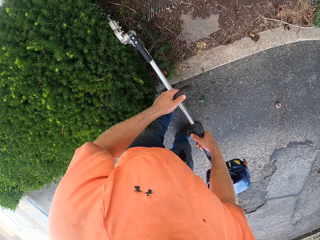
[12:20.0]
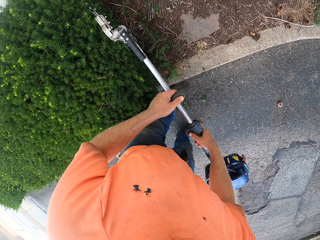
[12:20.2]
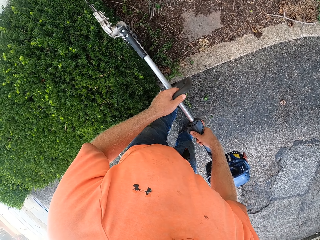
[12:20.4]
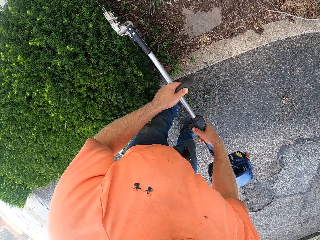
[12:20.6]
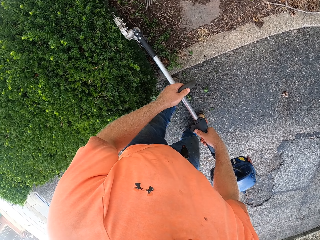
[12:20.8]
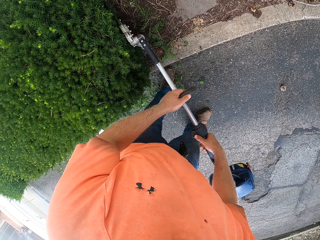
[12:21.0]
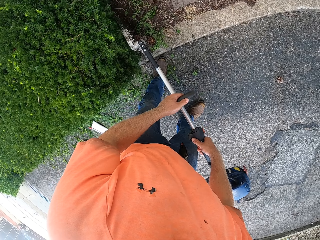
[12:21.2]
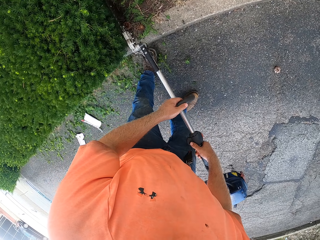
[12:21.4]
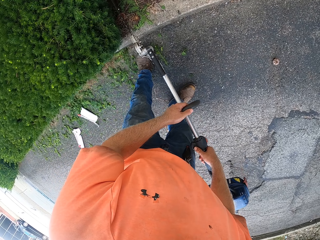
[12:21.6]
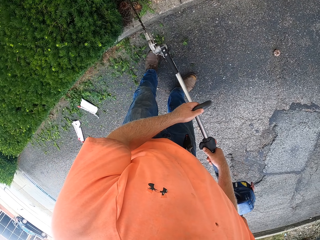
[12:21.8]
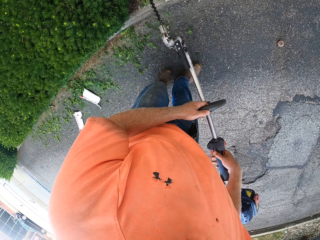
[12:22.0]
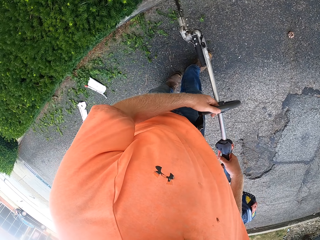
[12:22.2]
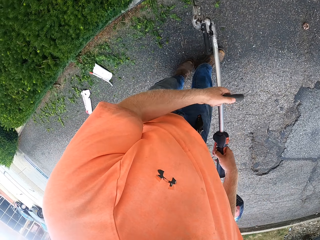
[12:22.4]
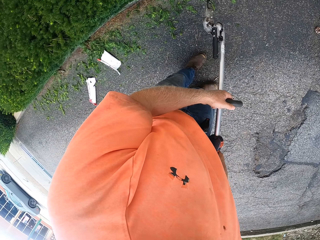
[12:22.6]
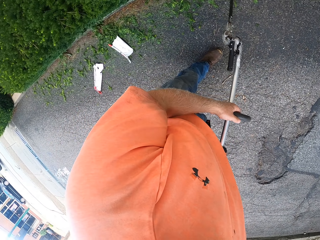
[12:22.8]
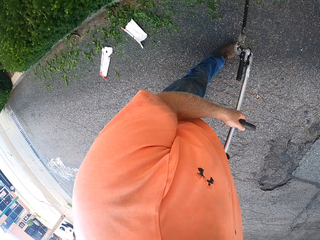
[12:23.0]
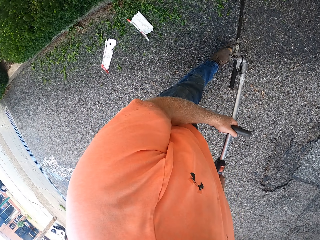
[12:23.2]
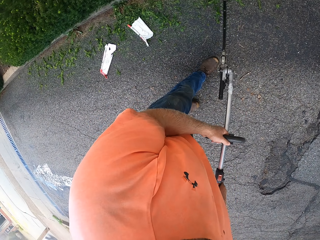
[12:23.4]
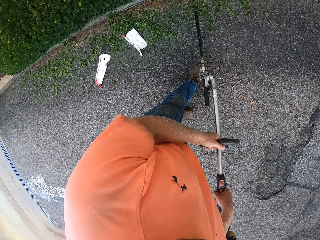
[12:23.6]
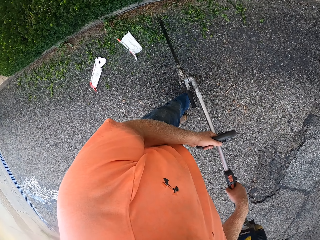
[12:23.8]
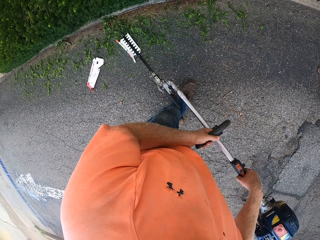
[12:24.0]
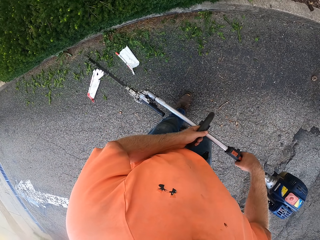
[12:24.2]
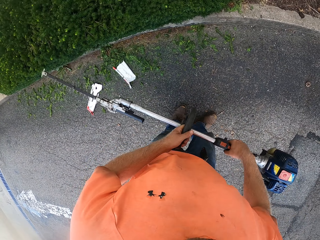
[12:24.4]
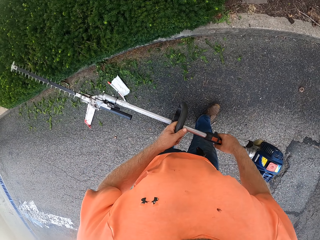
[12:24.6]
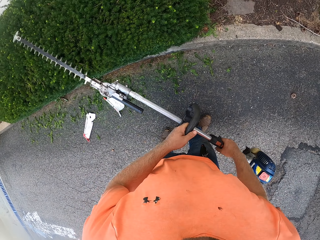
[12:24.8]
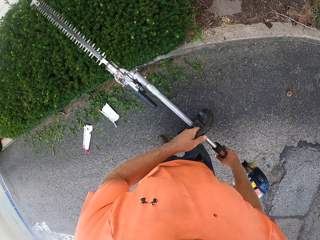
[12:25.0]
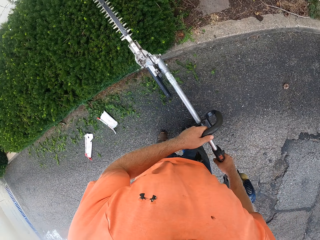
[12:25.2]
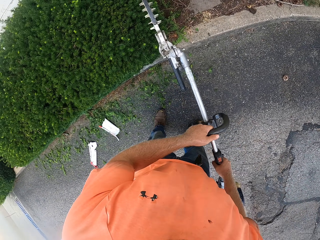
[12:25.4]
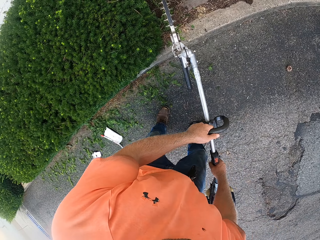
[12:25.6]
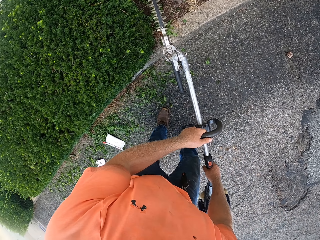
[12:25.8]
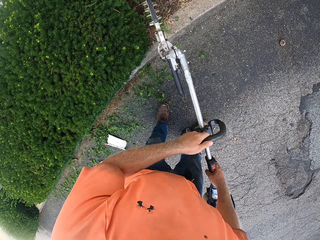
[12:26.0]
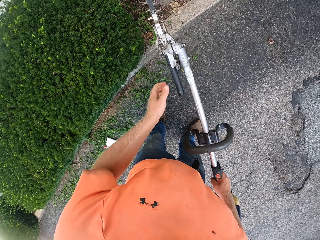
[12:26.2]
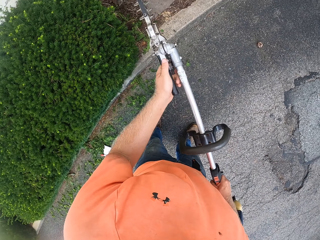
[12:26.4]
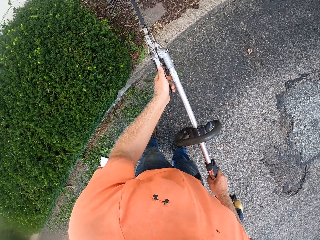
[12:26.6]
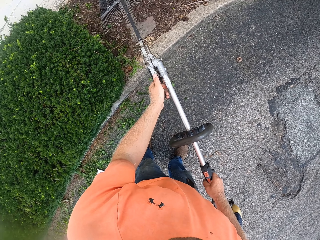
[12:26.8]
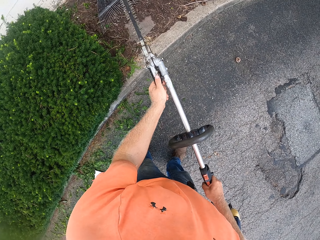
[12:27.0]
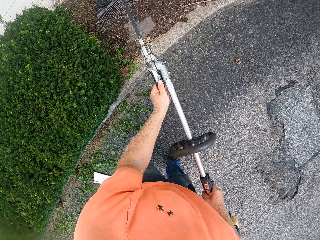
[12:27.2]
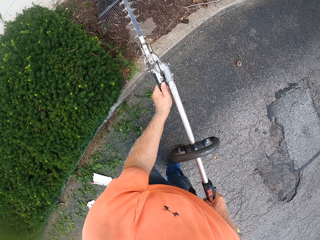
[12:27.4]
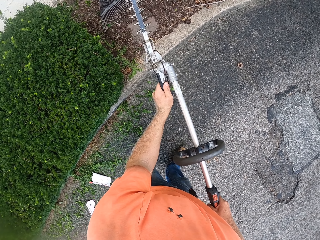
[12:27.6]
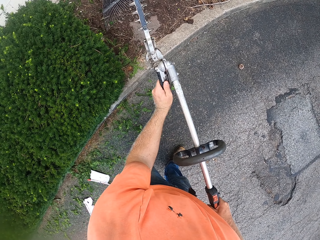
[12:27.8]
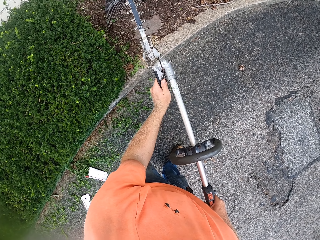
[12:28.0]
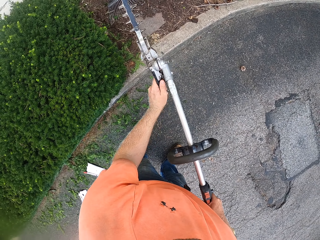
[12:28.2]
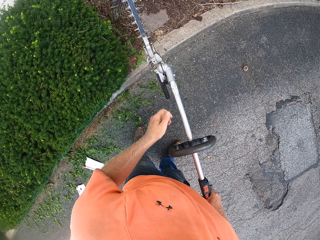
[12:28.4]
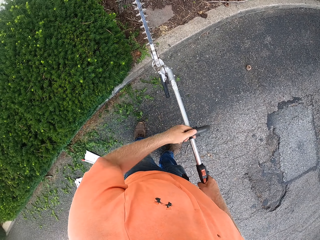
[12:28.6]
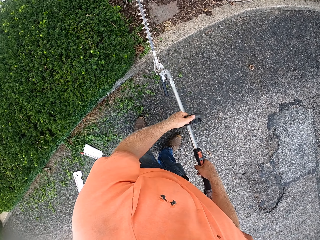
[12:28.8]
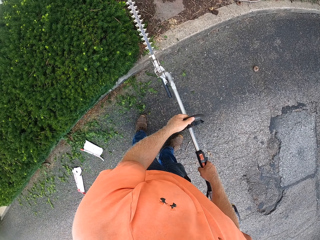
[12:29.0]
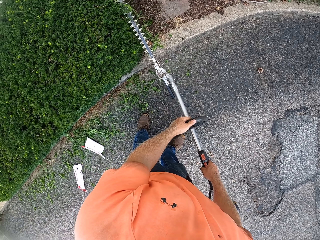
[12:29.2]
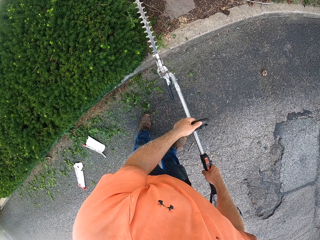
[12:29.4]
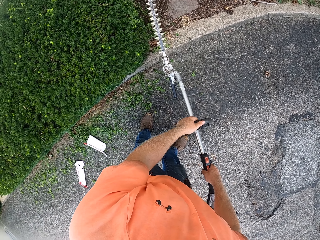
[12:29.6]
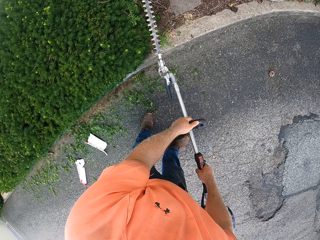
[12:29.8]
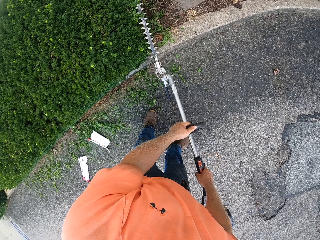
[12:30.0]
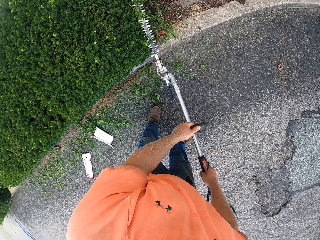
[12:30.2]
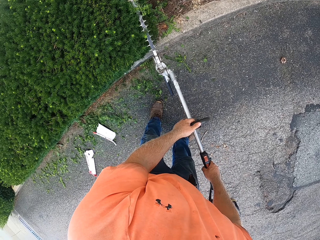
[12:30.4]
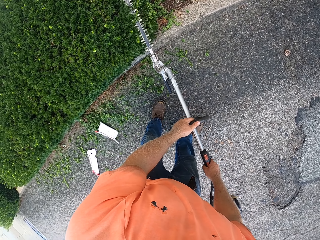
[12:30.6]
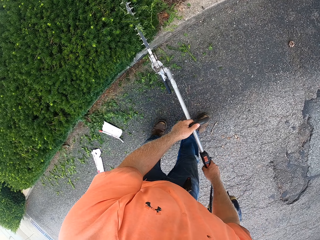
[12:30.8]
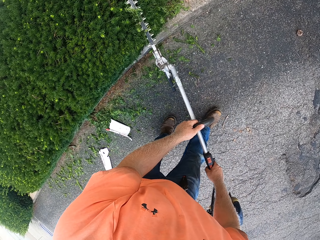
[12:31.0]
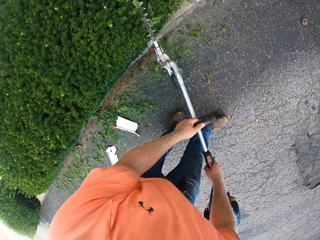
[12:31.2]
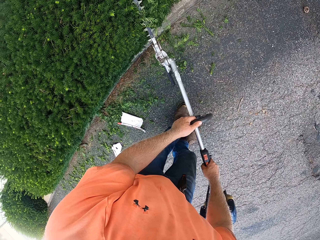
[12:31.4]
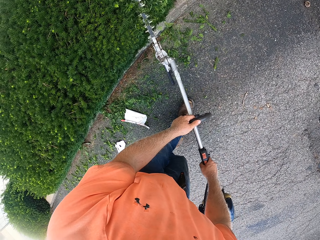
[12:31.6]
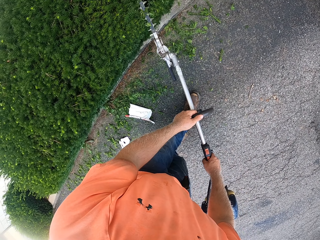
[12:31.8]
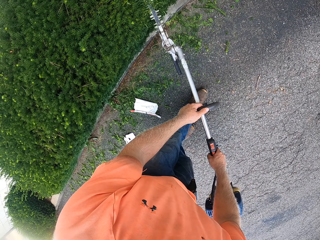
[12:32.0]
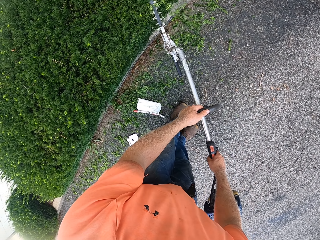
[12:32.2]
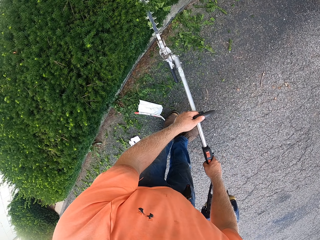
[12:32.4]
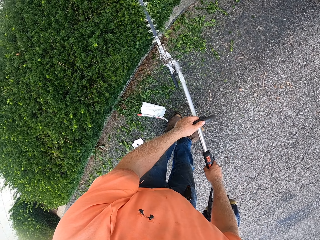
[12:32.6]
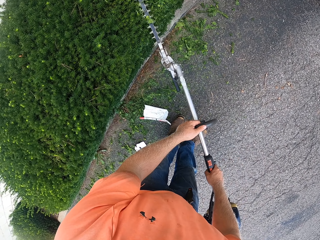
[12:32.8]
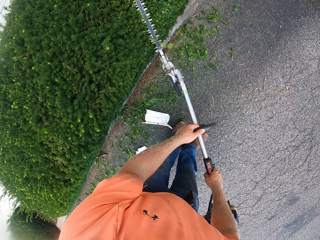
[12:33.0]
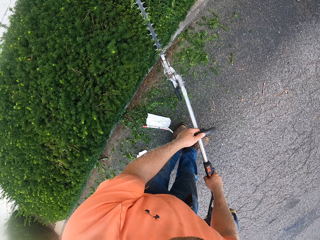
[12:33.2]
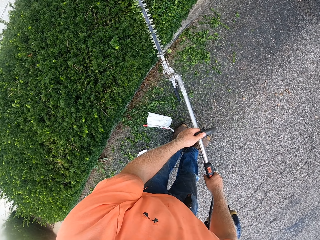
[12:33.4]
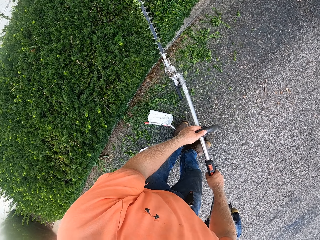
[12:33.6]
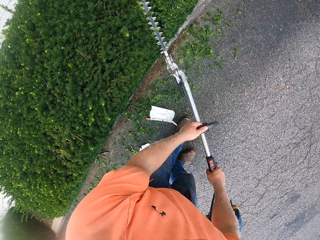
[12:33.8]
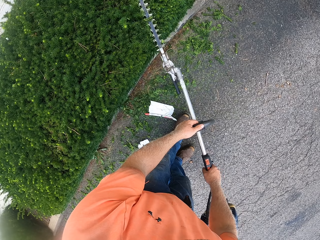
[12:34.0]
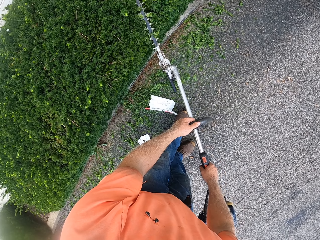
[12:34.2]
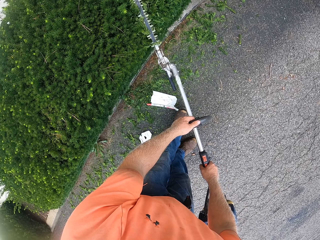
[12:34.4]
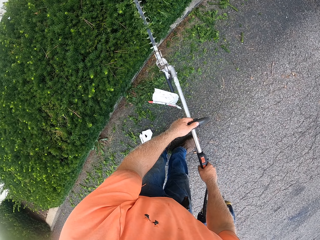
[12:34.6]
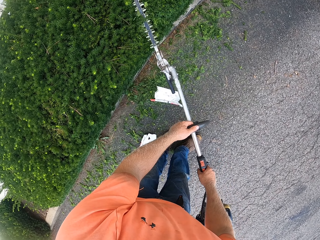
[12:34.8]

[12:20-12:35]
The camera wearer steps away from the hedge. They adjust a hedge trimmer. They trim the hedge with the hedge trimmer.

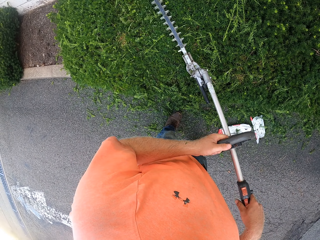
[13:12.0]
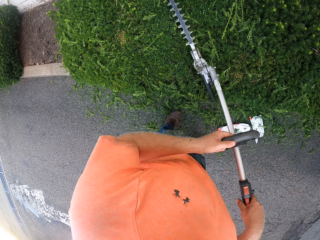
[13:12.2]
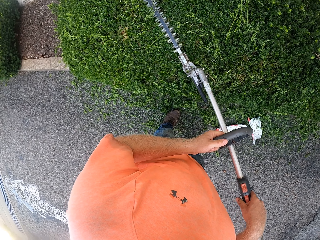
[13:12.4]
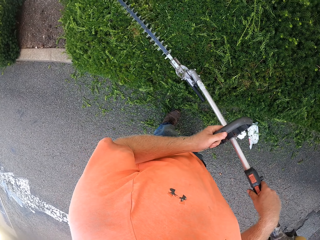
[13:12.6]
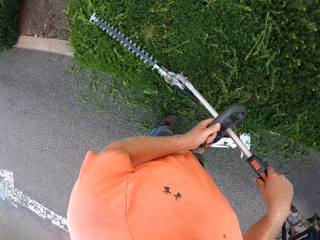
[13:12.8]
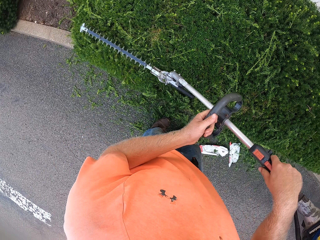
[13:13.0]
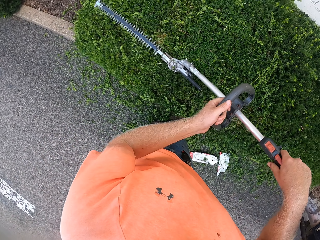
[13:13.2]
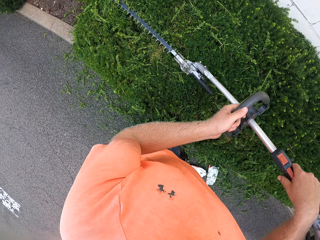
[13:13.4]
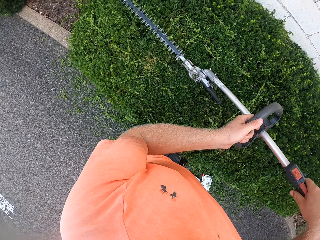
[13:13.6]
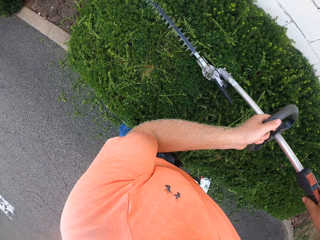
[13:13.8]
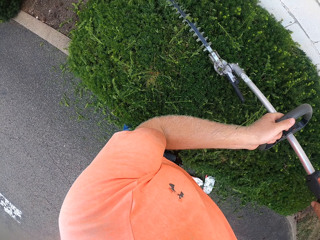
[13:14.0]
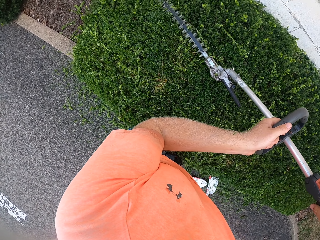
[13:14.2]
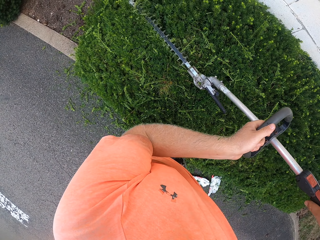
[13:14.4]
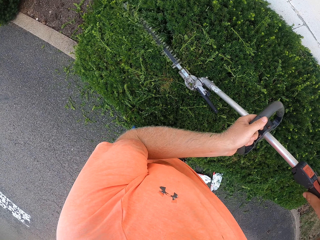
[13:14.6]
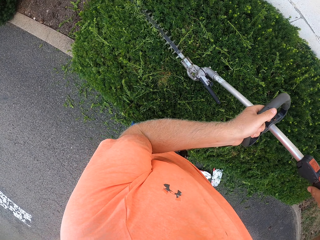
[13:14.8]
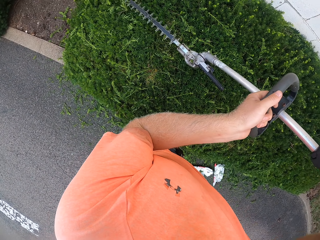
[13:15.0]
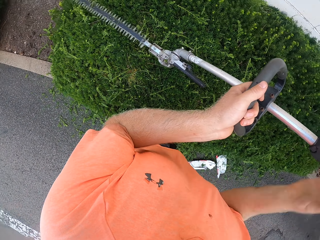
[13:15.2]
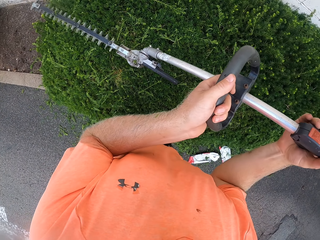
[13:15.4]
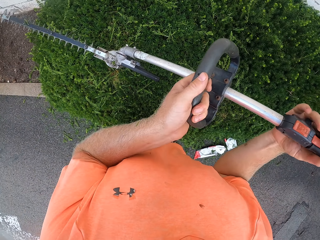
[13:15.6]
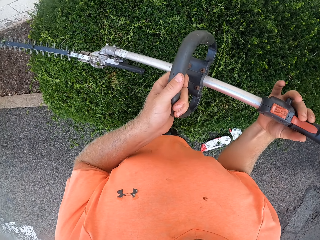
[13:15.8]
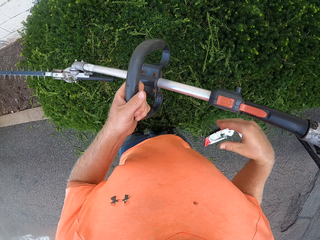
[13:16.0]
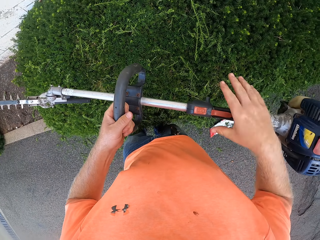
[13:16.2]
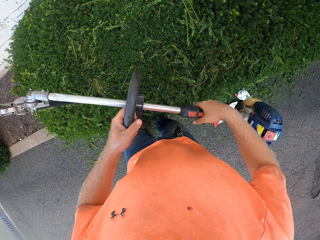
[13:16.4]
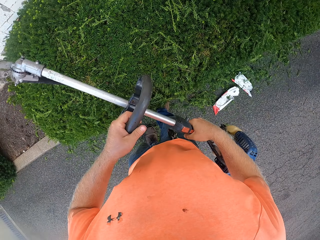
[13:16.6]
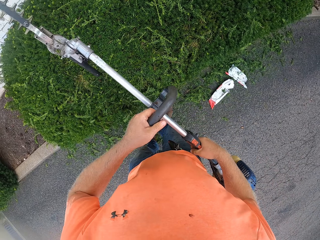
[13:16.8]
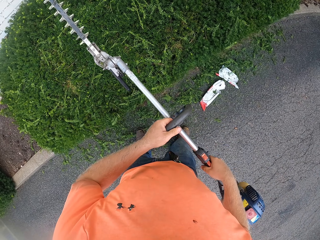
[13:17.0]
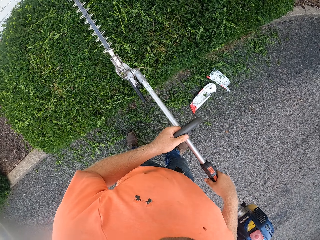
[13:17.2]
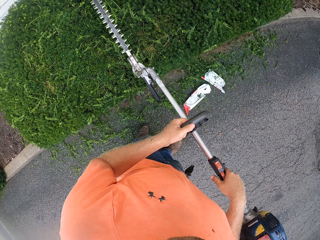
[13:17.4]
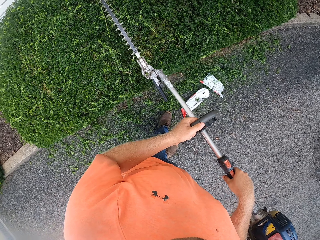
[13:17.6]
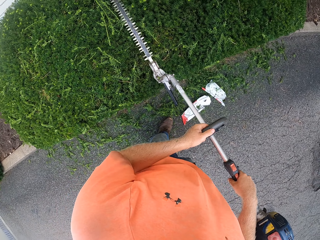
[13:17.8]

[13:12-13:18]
The camera wearer adjusts his right hand on the hedge trimmer.
